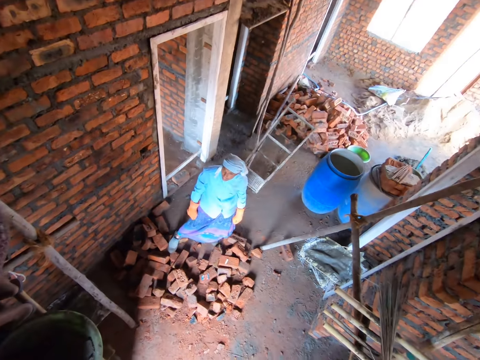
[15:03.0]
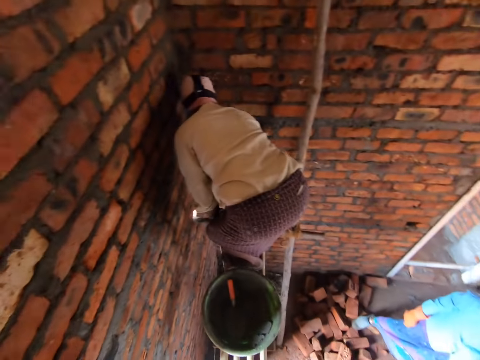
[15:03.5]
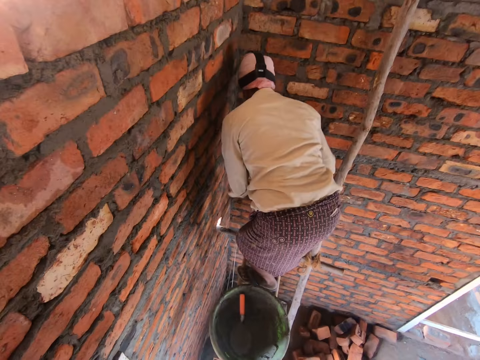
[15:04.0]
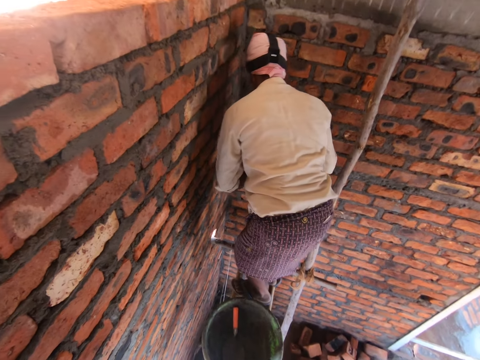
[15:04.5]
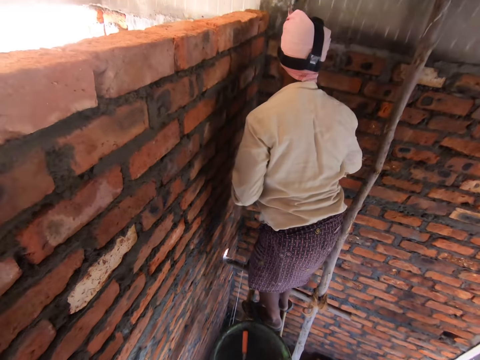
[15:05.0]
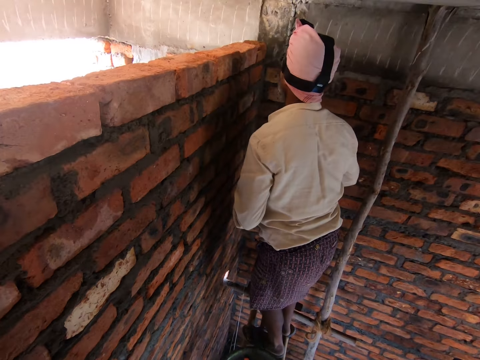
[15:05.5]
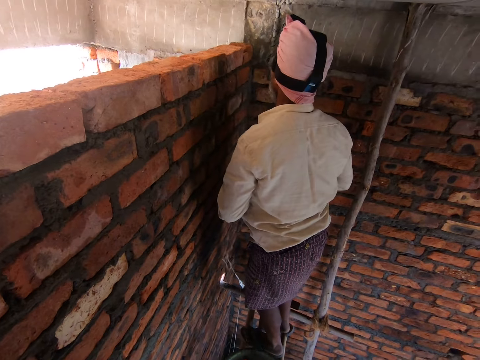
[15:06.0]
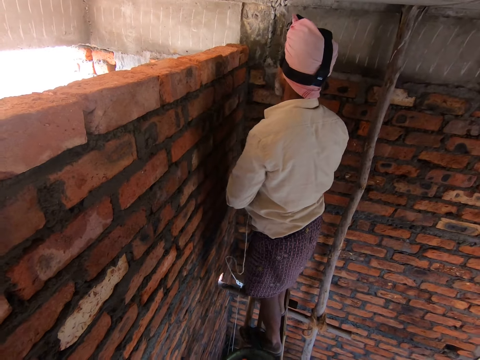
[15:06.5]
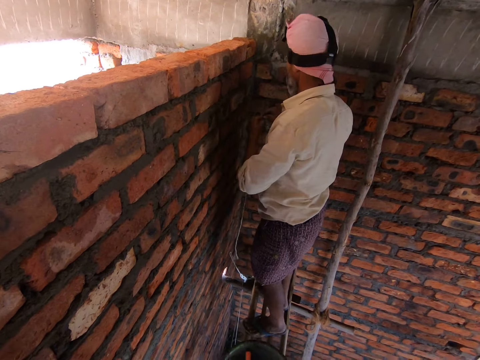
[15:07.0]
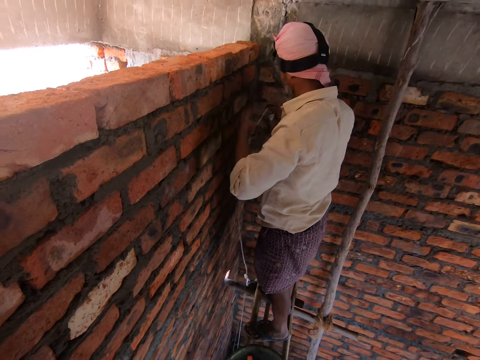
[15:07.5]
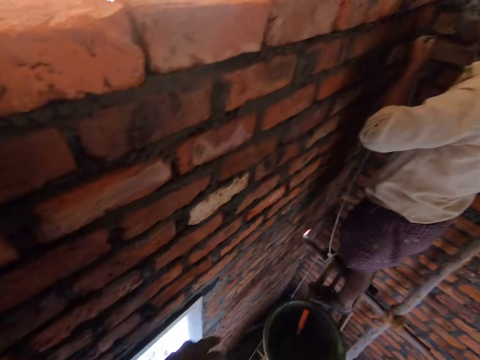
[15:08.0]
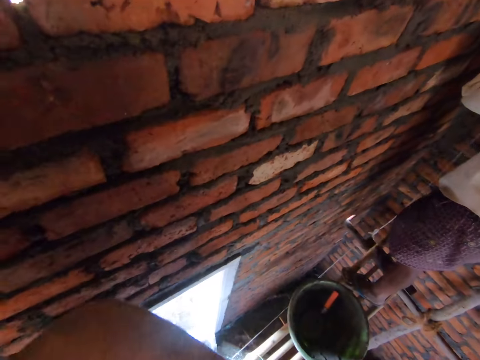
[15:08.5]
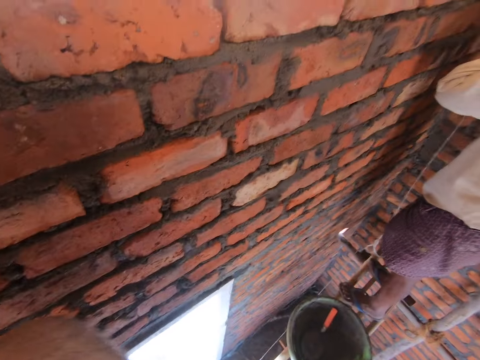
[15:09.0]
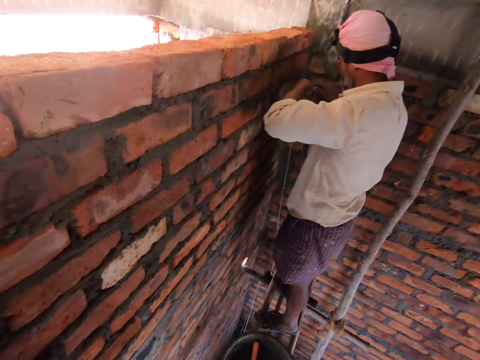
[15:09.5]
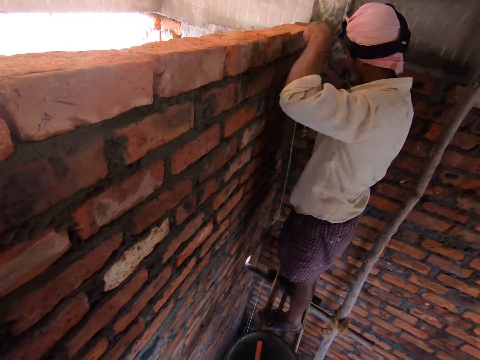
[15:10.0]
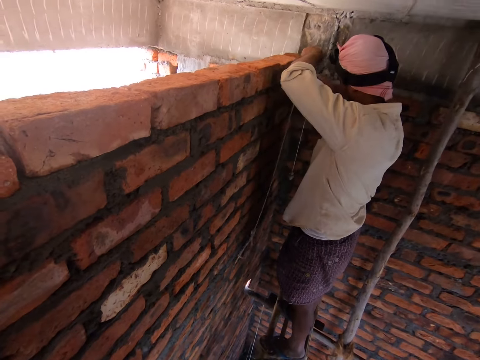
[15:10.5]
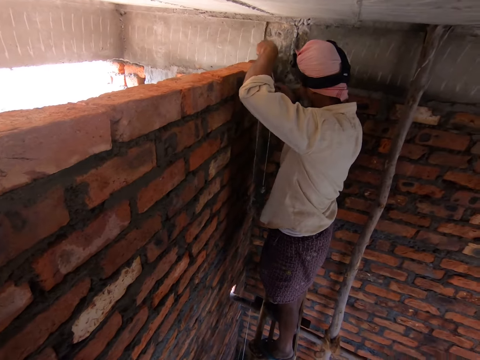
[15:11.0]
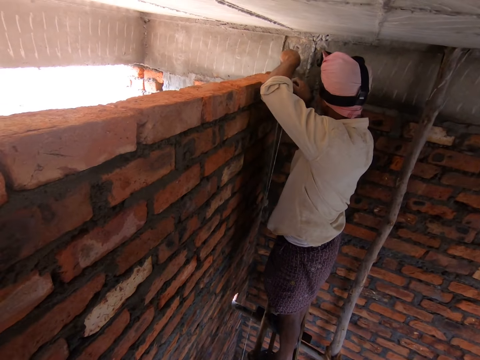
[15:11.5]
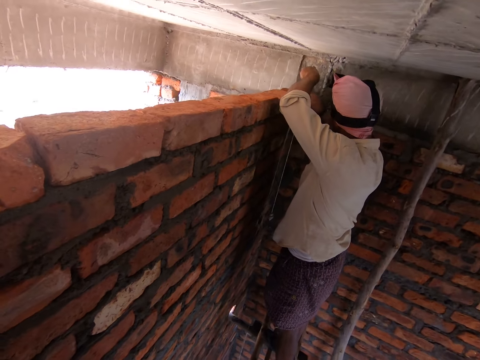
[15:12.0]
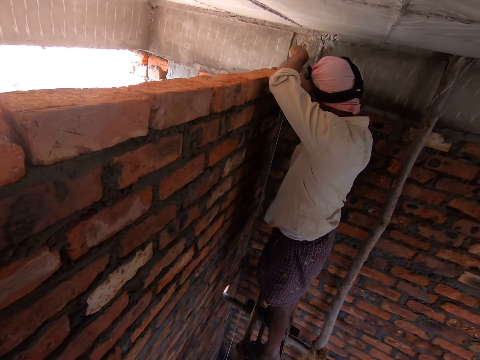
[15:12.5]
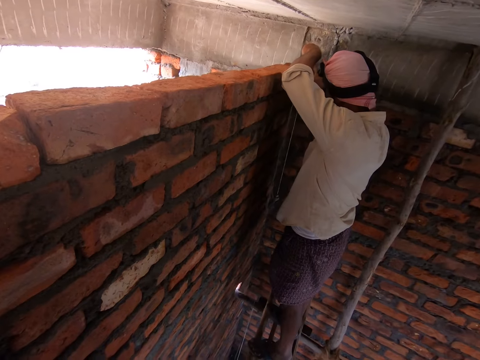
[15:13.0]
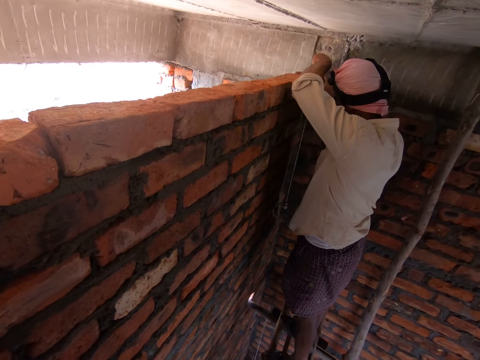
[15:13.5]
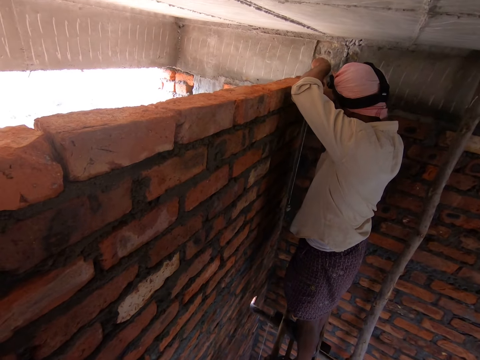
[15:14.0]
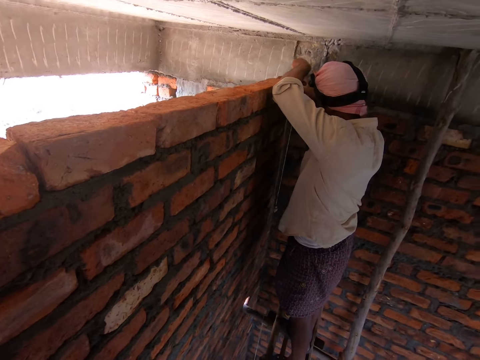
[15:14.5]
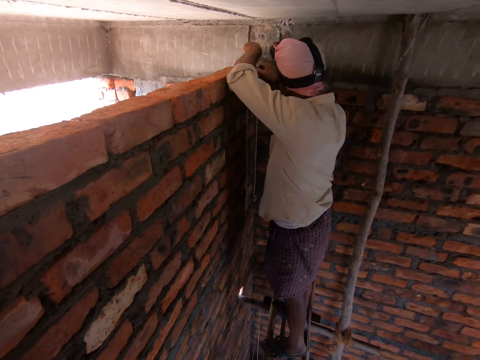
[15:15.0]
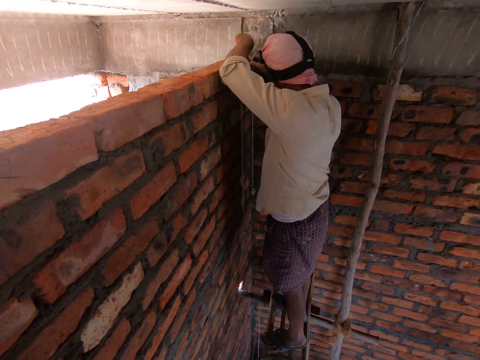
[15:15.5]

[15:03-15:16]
The camera wearer looks around the building. A man stands up. The man inspects the plumb bob. The camera wearer looks at the man. He touches his face with his hand. The man holds the plumb bob against the wall. The man measures the brick wall with the plumb bob.

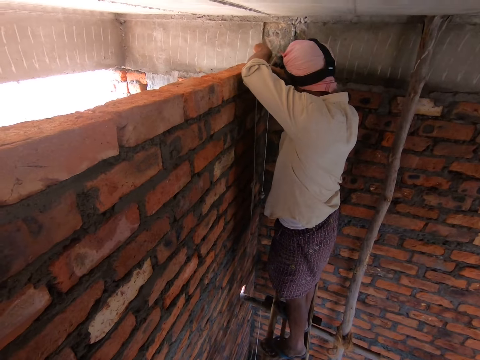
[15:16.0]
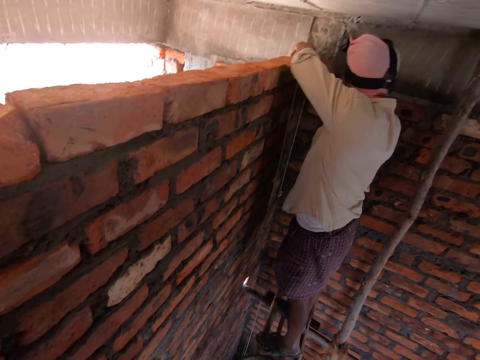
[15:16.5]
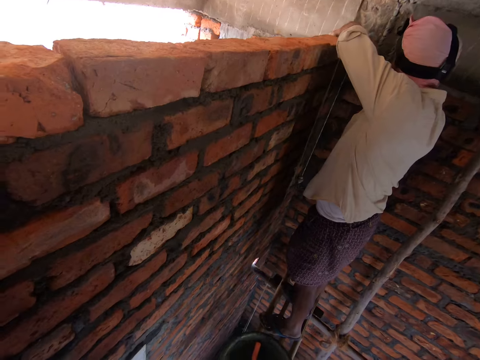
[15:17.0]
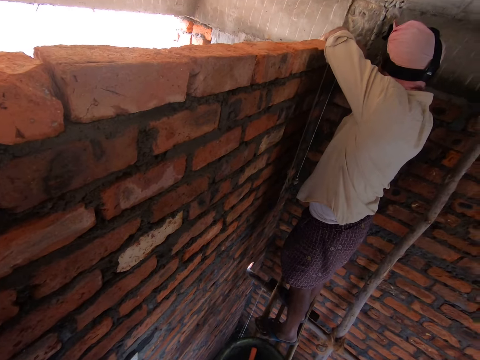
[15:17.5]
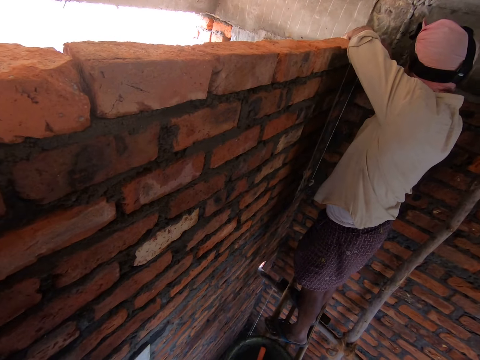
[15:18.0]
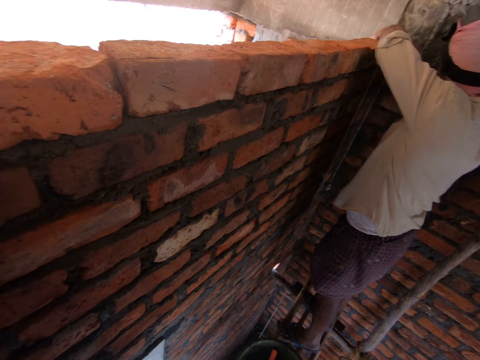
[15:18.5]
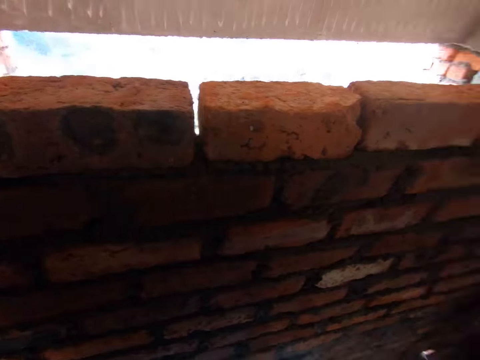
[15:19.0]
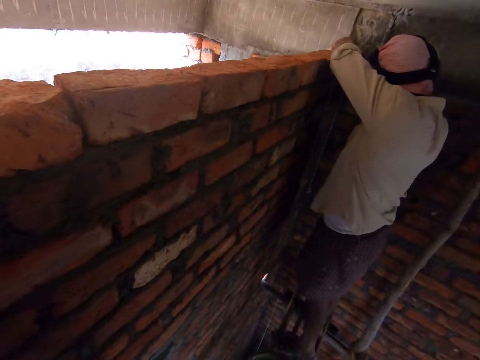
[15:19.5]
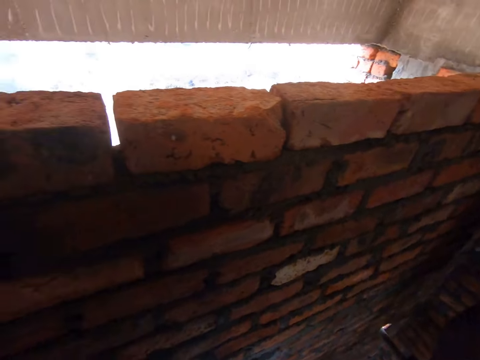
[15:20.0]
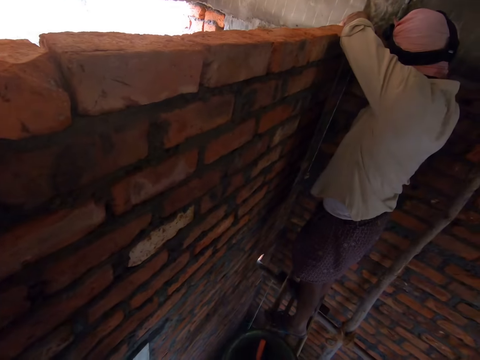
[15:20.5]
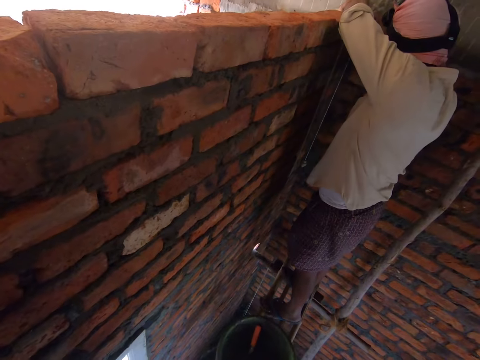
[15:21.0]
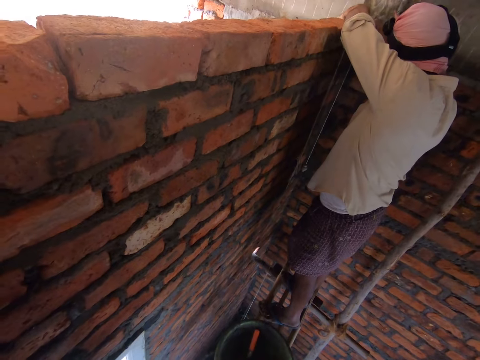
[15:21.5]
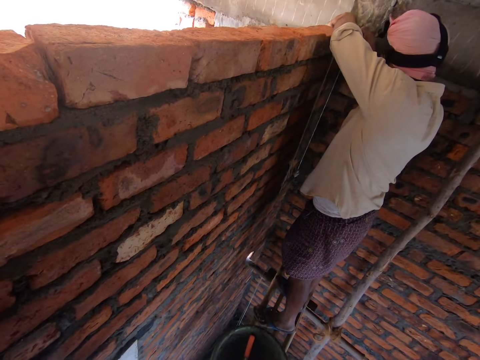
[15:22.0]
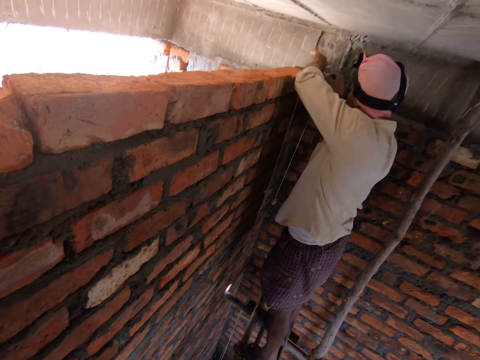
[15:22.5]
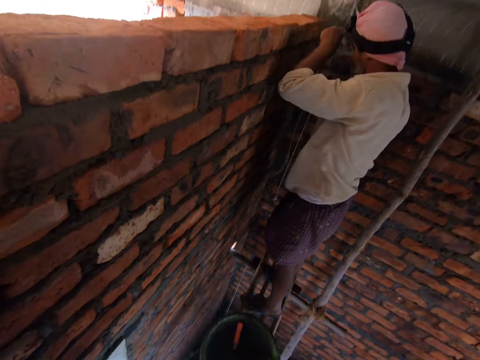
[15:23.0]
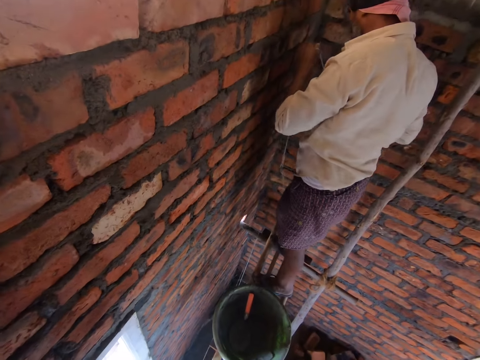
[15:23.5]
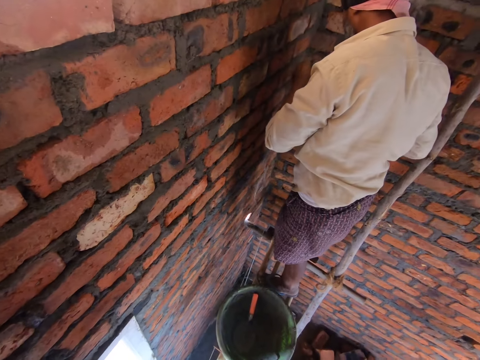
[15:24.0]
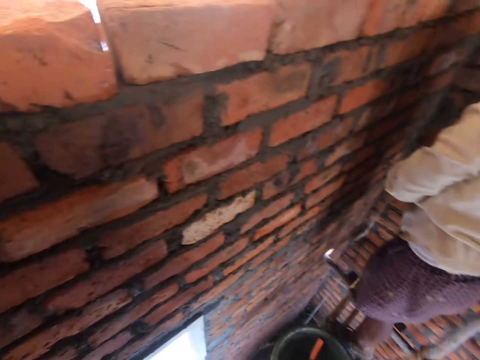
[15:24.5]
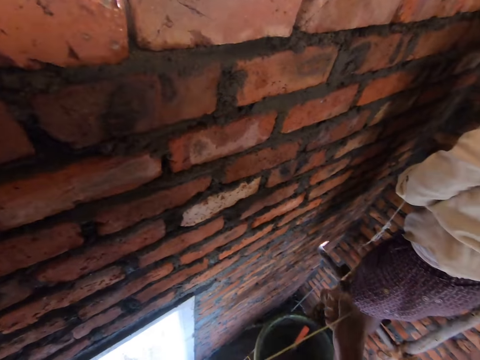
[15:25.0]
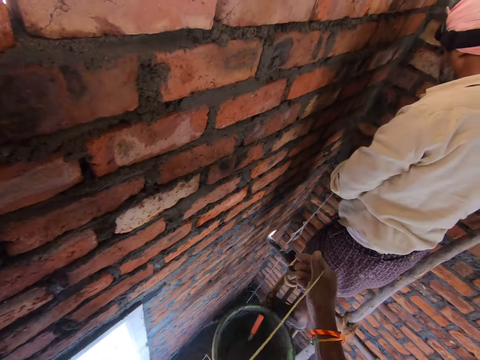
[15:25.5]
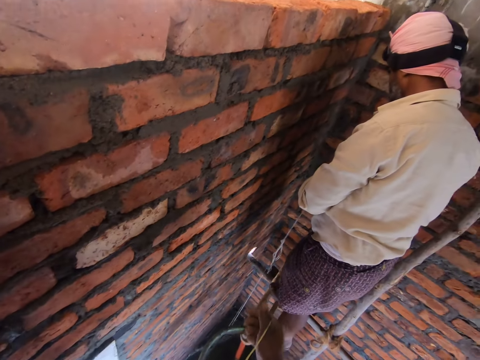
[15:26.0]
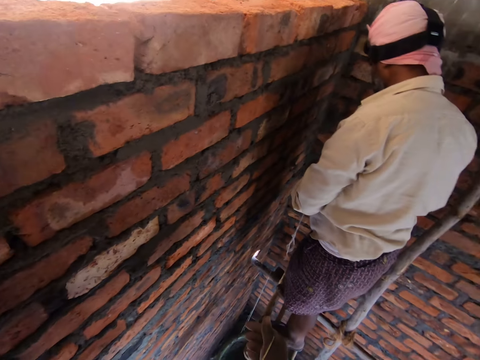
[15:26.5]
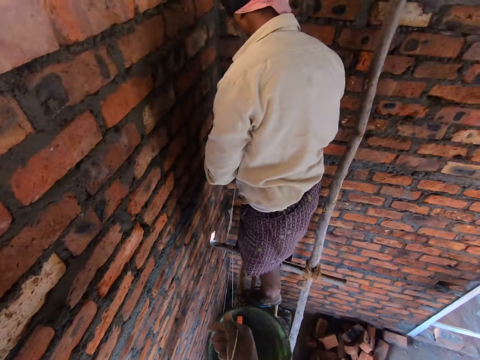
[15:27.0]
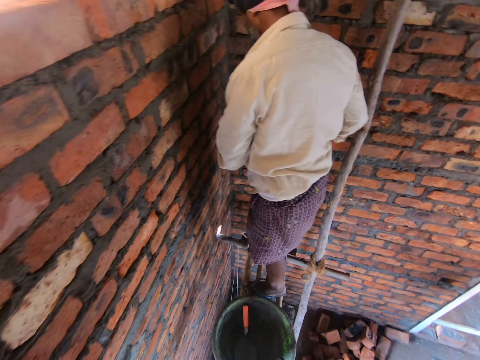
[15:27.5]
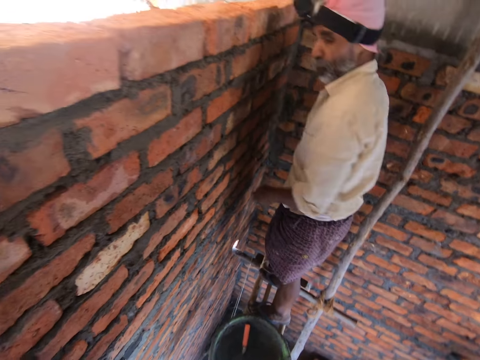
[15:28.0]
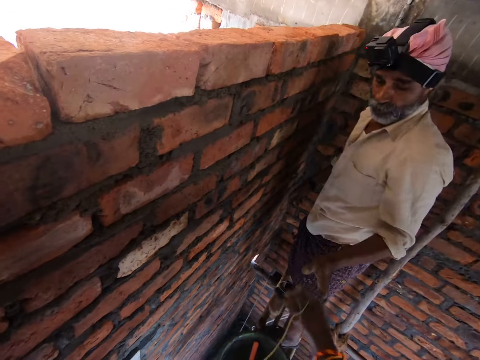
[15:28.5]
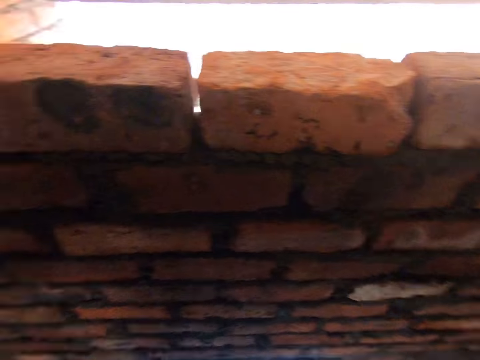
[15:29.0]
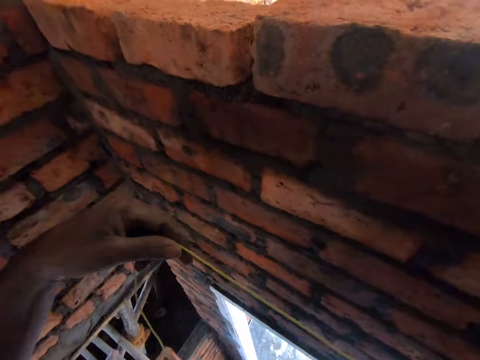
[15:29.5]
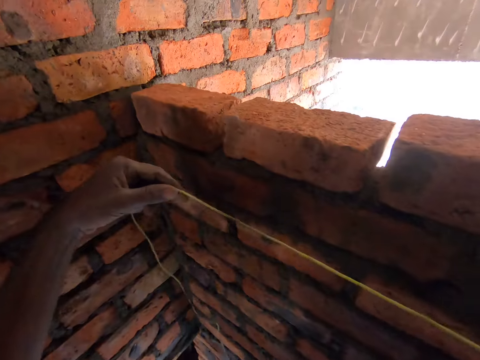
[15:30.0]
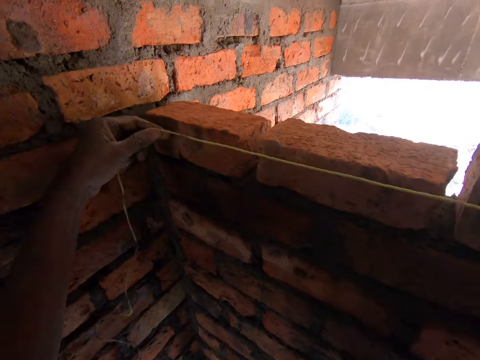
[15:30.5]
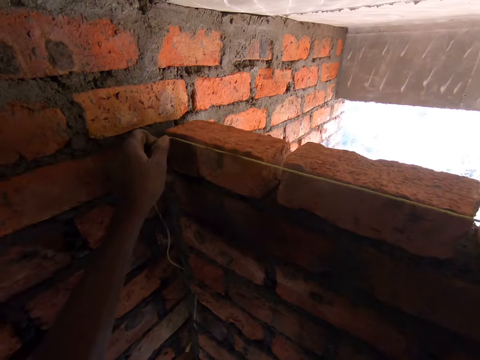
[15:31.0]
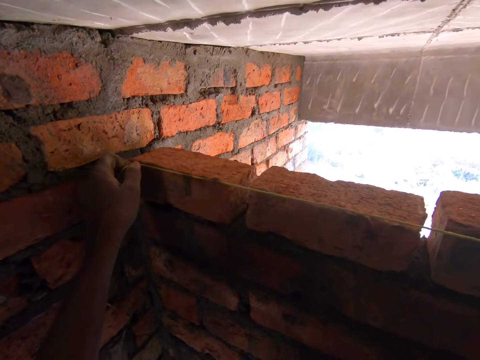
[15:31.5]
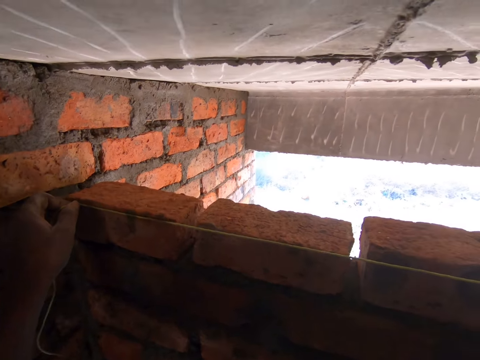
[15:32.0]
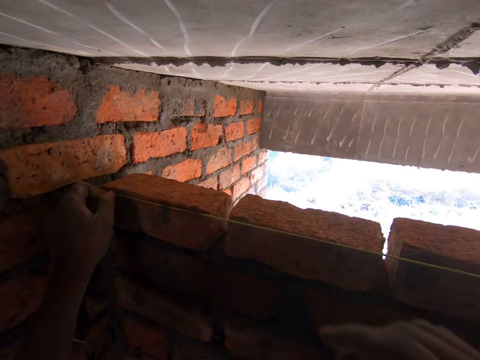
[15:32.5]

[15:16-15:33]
The camera wearer looks around. A man measures the wall with the plumb bob. The man talks to the camera wearer. The man holds the plumb bob from the wall. The man holds the plumb bob with the camera wearer. The camera wearer hands a spindle thread to the man. They hold the plumb bob against the wall. They measure the brick wall with the thread.
